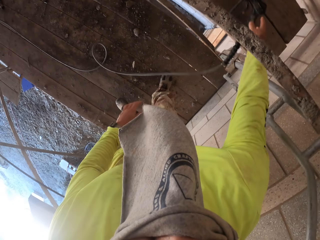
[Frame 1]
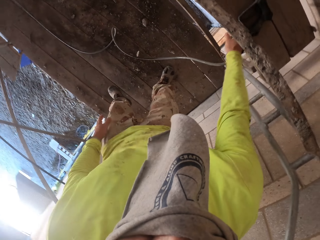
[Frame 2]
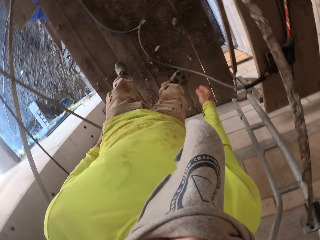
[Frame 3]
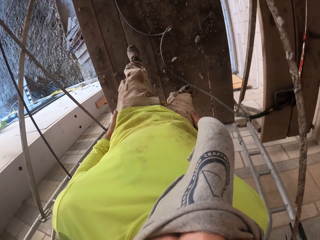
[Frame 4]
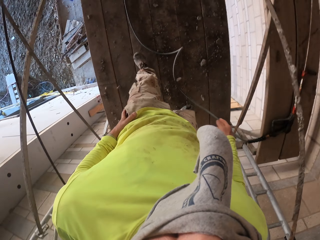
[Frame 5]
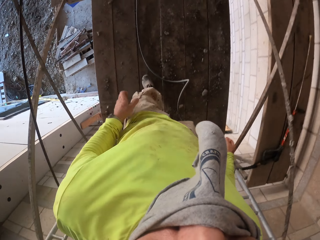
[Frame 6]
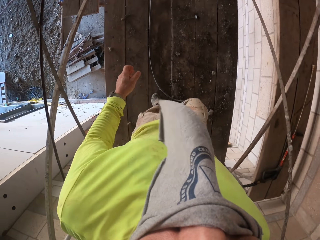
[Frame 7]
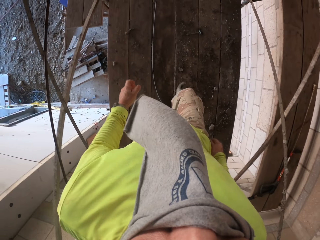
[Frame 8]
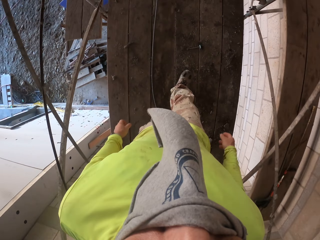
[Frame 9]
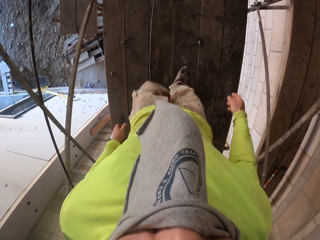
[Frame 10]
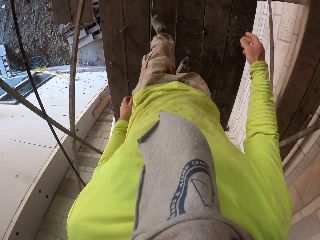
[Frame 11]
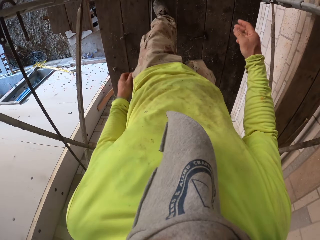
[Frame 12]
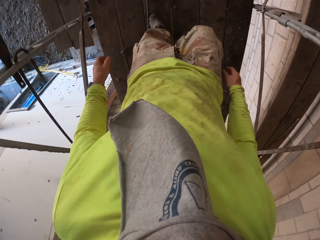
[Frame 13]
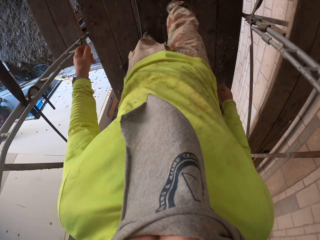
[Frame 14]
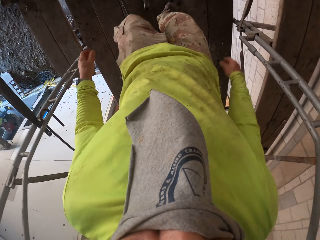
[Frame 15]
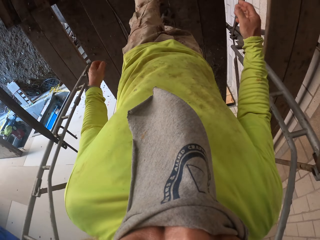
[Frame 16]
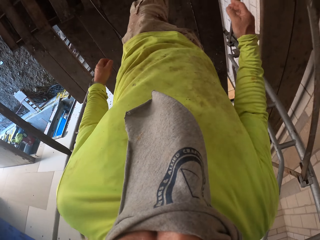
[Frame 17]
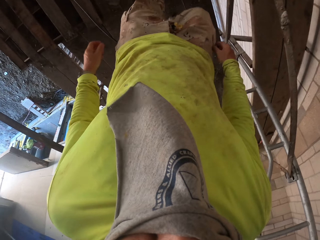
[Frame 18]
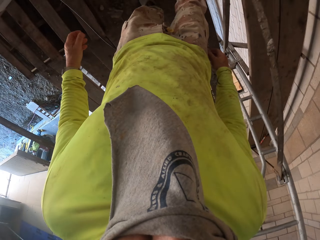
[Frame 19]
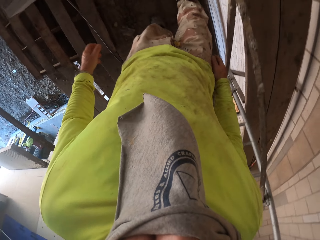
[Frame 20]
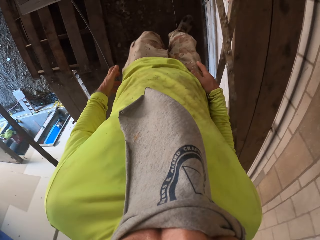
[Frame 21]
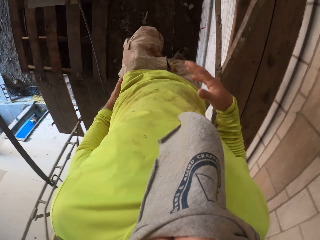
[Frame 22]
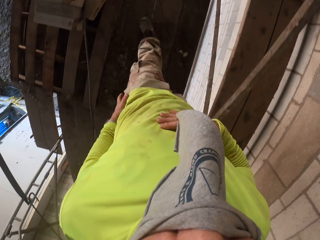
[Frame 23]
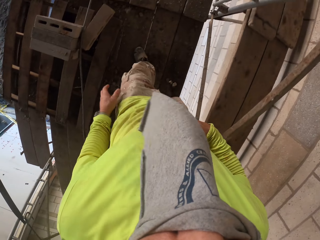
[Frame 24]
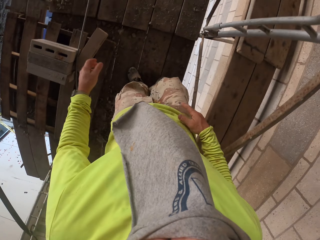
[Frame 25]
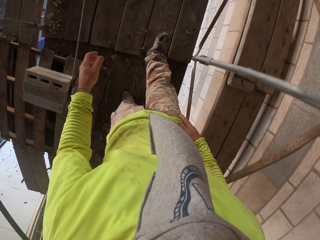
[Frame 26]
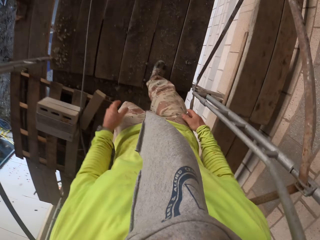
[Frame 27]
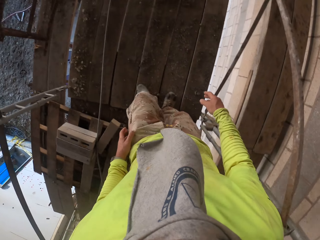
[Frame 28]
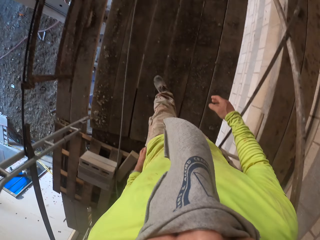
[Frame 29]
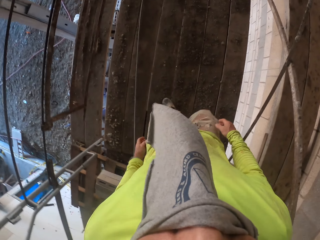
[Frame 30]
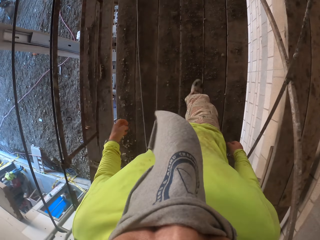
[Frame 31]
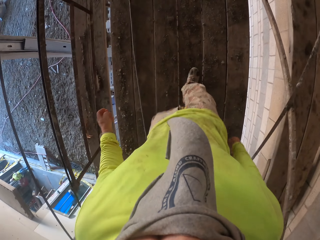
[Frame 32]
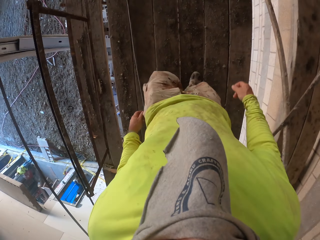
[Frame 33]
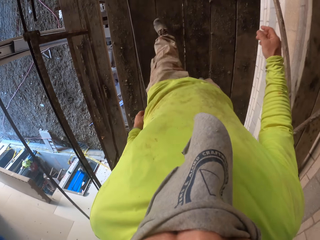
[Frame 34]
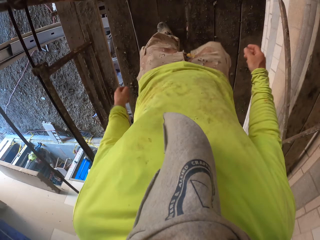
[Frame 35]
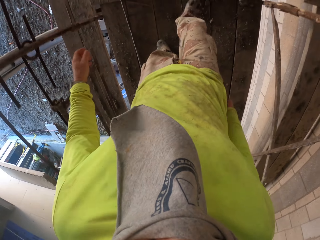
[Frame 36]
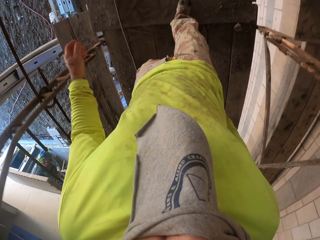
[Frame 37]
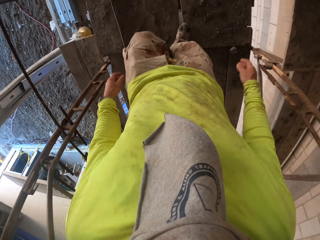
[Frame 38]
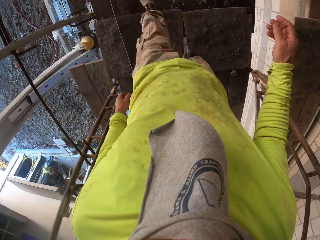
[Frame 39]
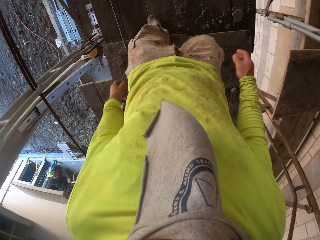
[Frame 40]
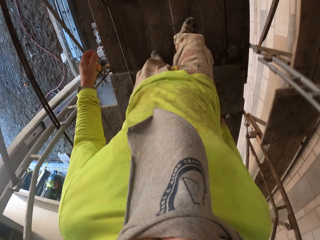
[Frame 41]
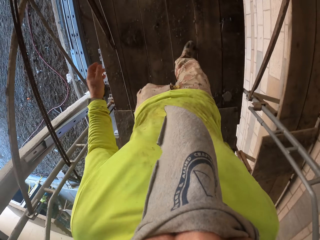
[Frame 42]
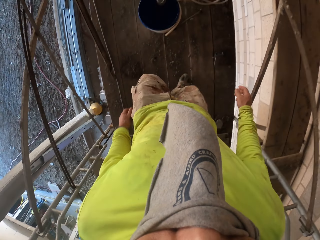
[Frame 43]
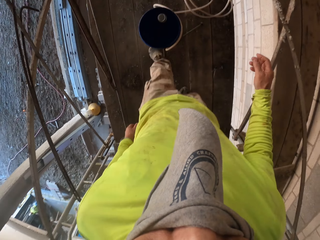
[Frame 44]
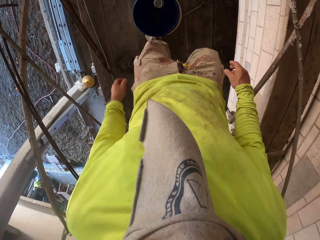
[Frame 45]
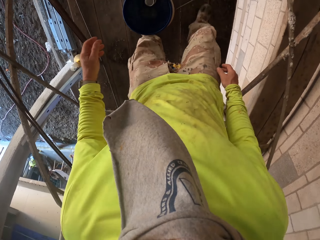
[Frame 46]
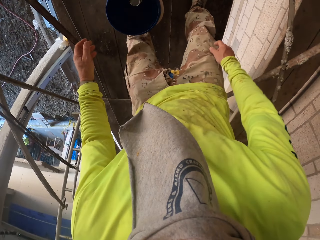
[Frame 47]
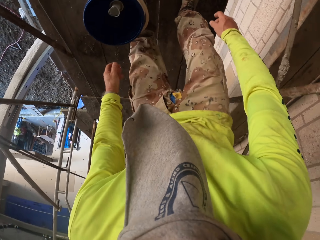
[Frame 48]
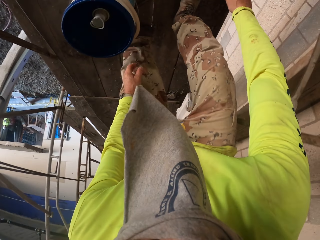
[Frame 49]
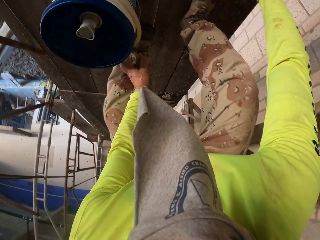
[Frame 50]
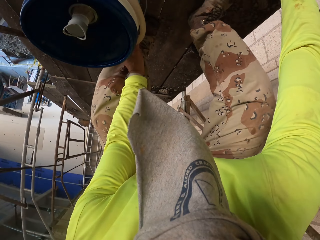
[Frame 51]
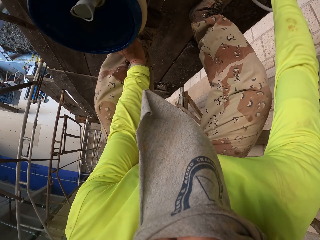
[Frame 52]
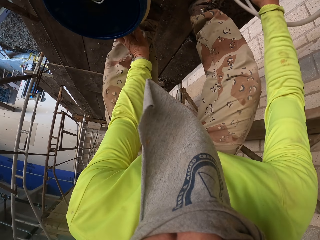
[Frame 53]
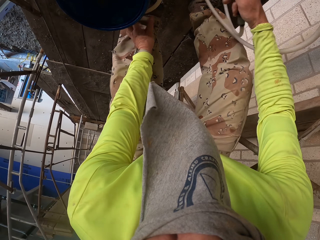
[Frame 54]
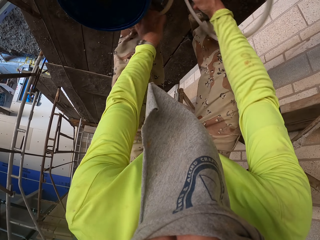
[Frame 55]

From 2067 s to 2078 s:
The camera wearer puts something on the wooden floor. They walk on the building cliff.

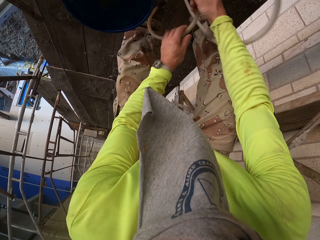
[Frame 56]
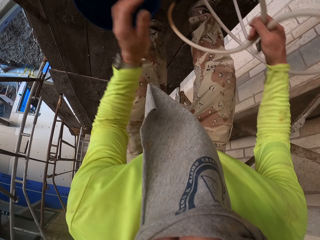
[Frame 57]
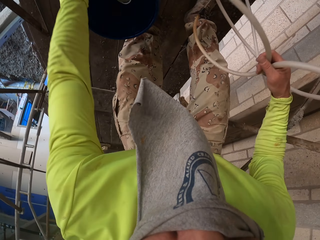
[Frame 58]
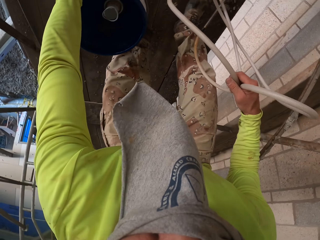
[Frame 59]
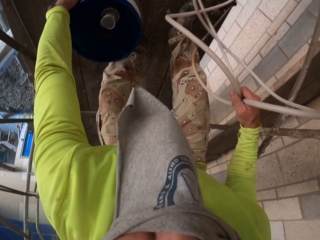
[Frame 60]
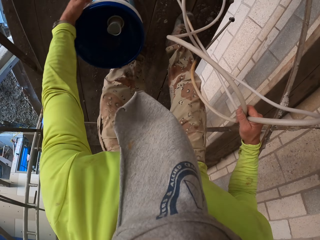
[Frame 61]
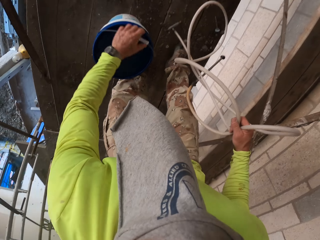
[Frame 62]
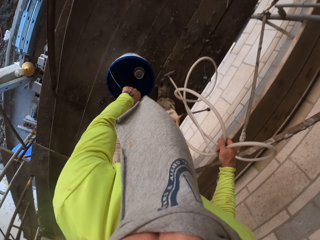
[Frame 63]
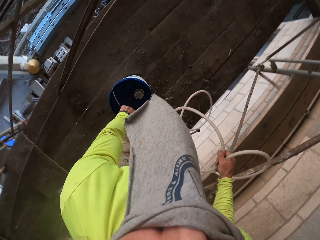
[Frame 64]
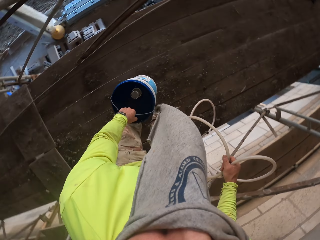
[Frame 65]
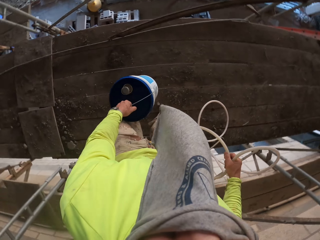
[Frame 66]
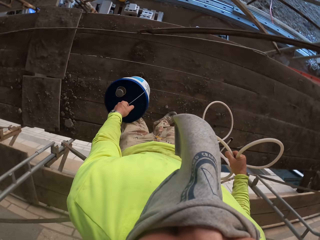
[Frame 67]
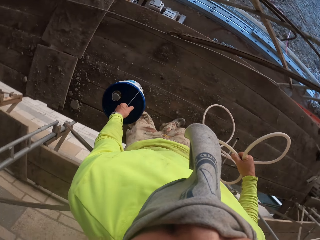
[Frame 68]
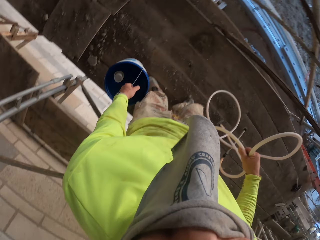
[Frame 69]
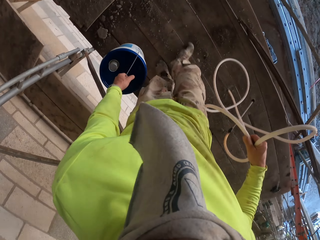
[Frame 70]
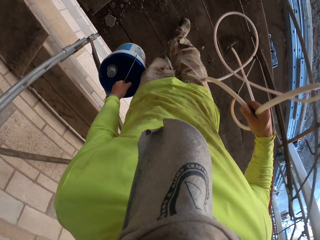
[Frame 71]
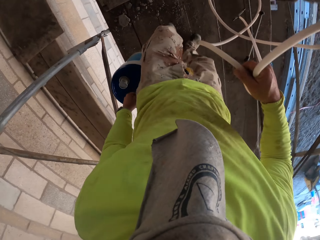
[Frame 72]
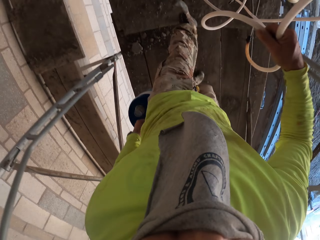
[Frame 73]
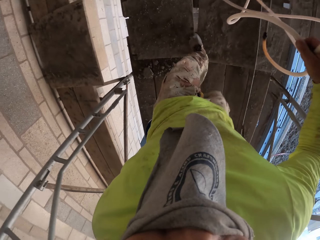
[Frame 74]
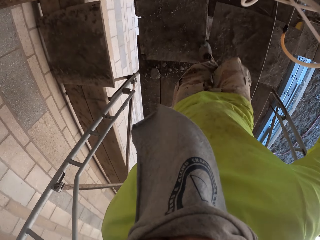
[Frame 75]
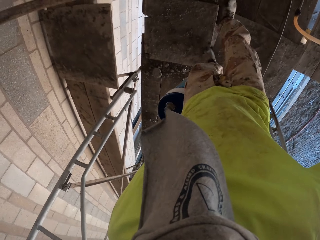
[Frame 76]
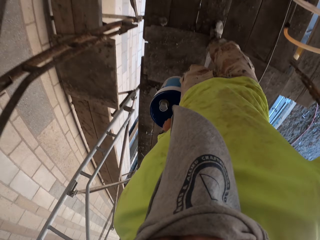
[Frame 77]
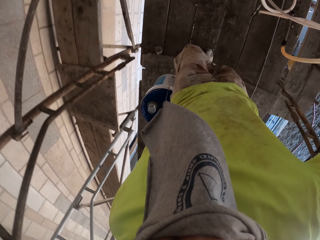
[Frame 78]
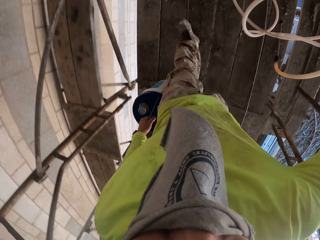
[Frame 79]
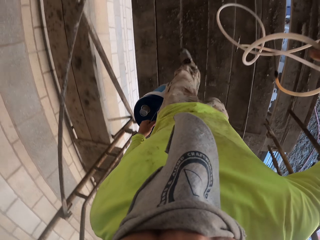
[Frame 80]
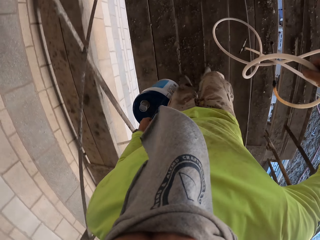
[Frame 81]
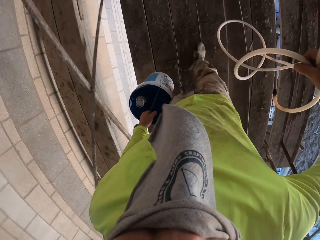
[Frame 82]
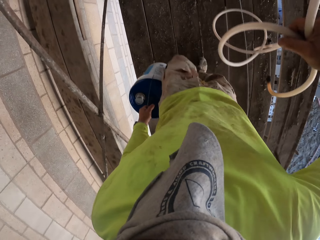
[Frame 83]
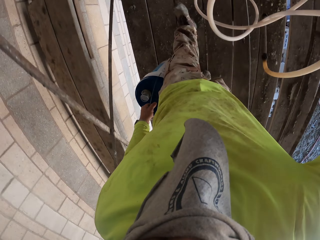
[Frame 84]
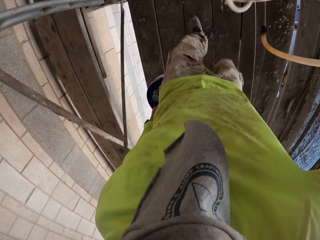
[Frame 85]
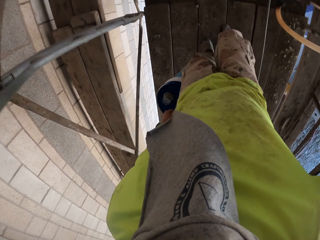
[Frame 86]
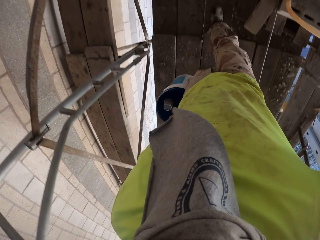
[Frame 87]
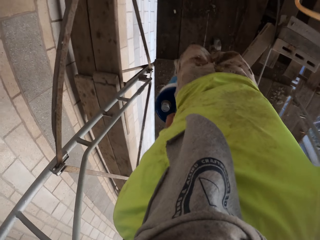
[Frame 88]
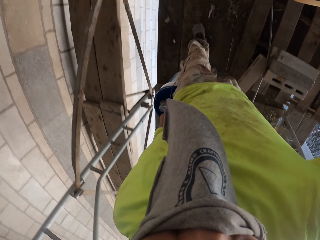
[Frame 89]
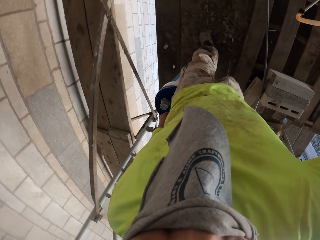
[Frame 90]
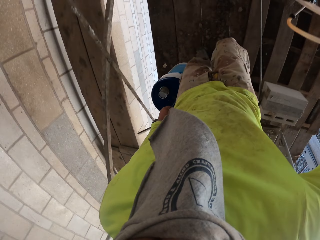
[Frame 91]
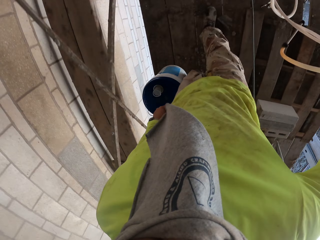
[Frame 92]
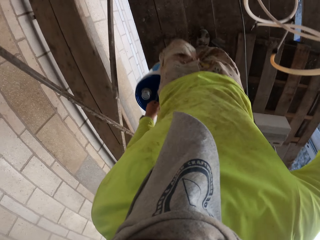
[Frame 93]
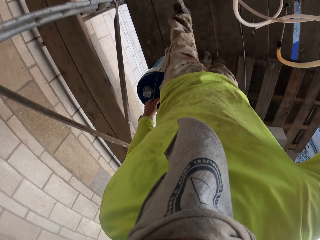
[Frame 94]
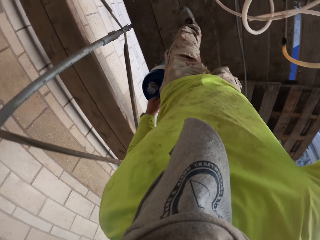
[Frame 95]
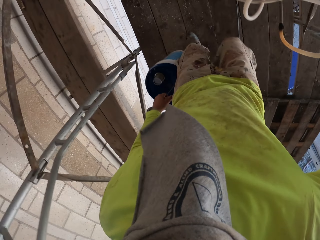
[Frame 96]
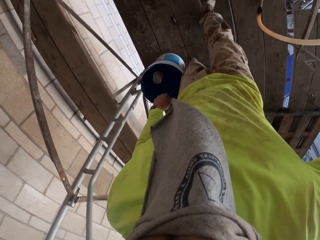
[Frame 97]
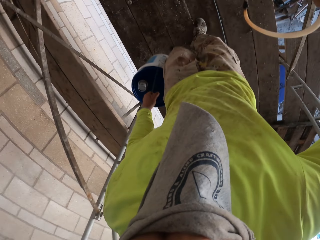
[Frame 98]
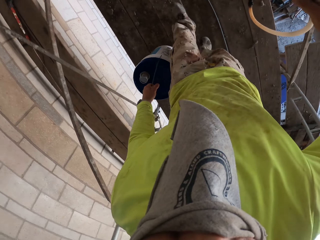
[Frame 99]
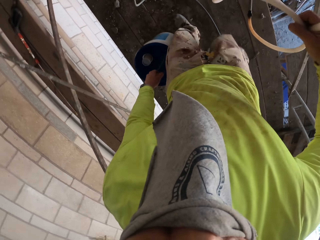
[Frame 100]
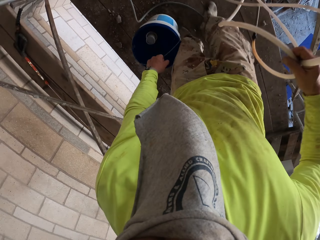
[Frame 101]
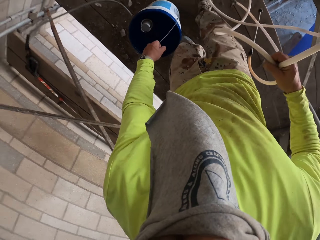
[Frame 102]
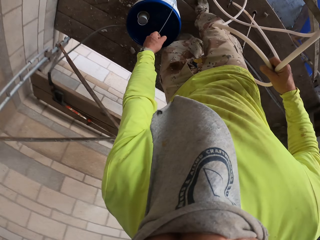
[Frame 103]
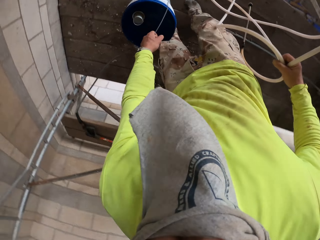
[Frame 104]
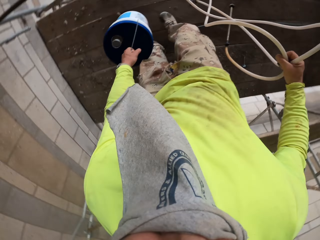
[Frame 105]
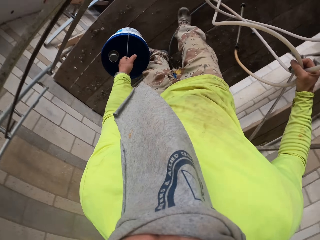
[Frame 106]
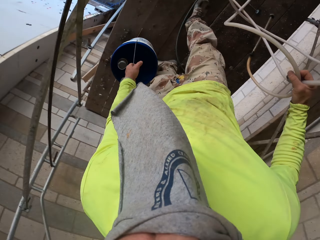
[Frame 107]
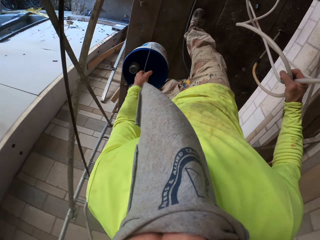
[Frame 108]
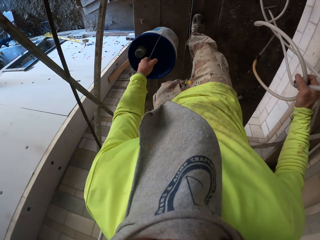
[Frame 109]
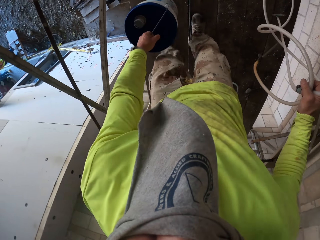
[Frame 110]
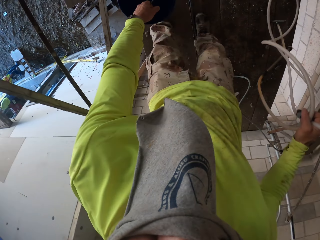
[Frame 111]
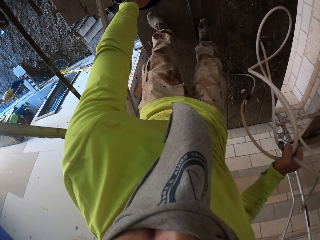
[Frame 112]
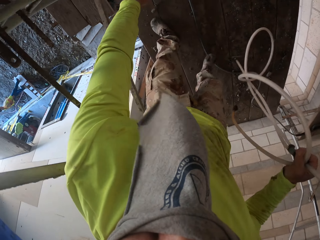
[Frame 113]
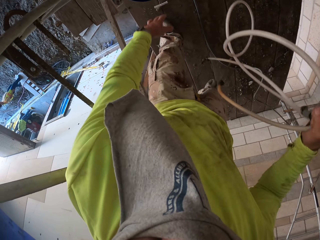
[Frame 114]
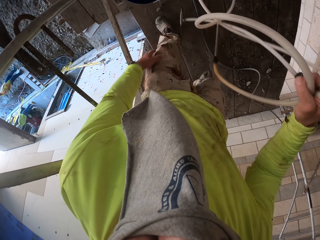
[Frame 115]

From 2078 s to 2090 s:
The camera wearer picks up the level pipe. They lift the bucket, carry the bucket and walk on the wooden floor.
